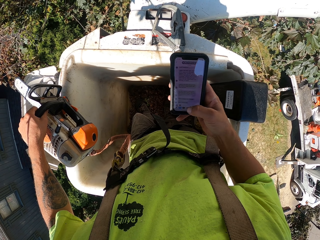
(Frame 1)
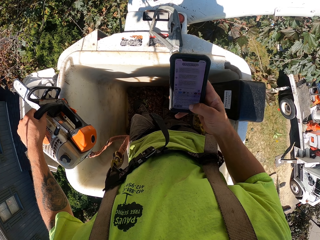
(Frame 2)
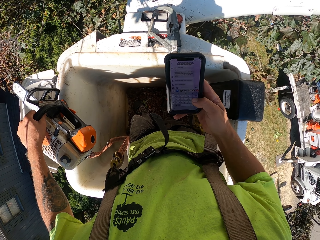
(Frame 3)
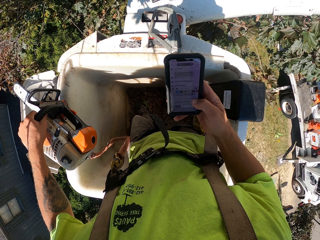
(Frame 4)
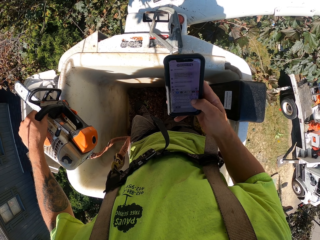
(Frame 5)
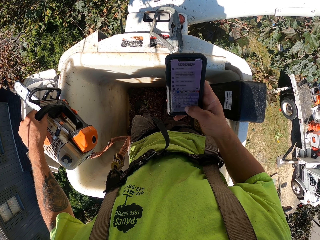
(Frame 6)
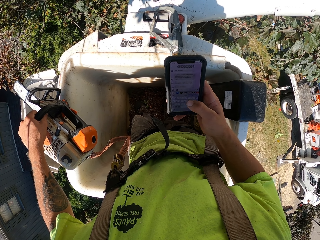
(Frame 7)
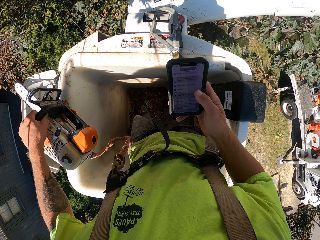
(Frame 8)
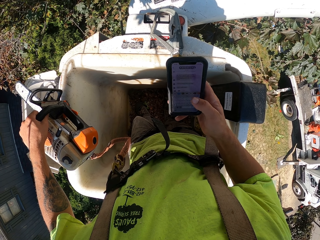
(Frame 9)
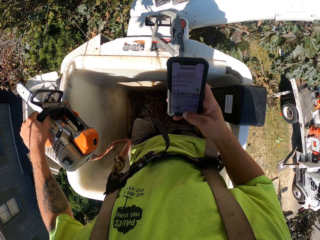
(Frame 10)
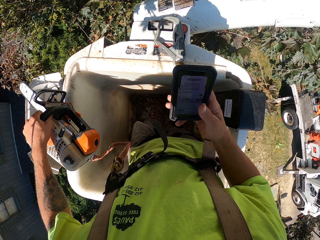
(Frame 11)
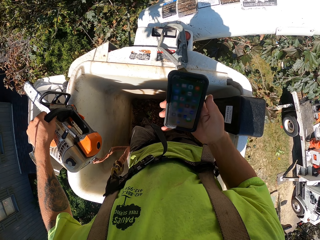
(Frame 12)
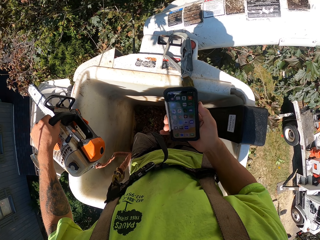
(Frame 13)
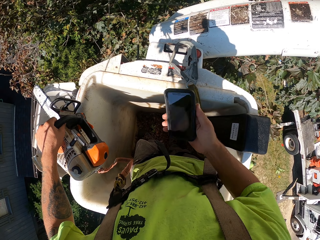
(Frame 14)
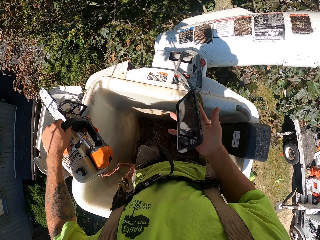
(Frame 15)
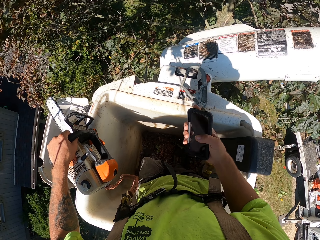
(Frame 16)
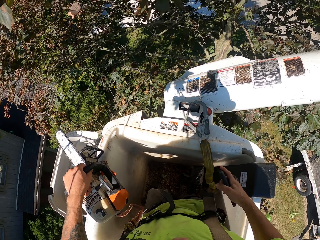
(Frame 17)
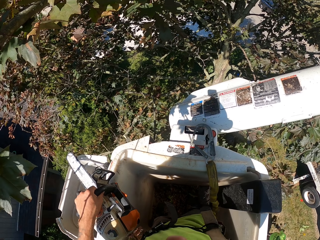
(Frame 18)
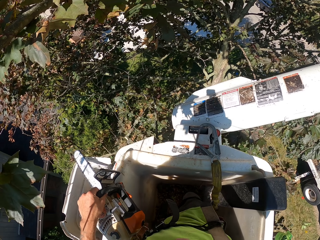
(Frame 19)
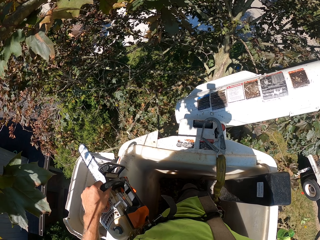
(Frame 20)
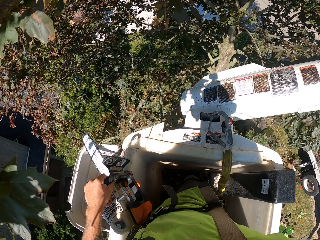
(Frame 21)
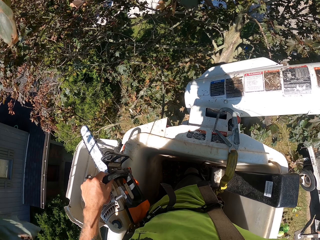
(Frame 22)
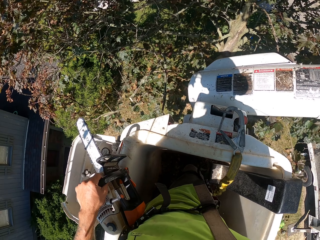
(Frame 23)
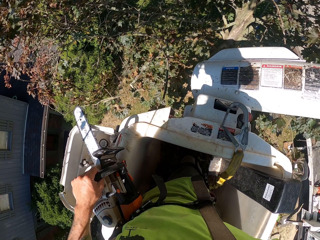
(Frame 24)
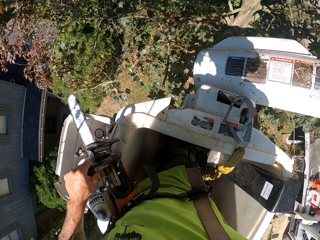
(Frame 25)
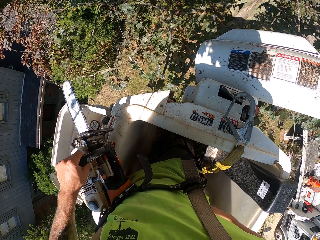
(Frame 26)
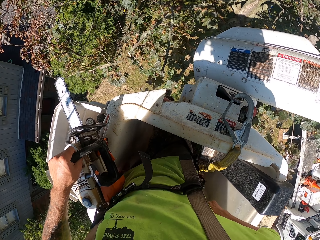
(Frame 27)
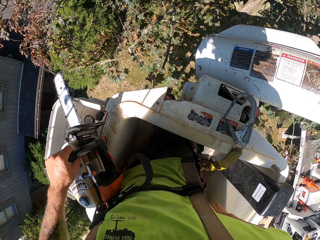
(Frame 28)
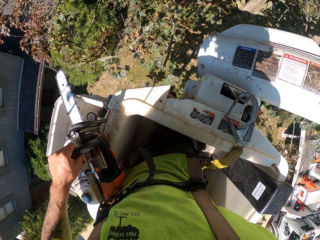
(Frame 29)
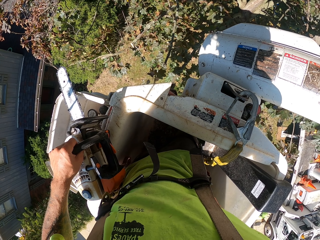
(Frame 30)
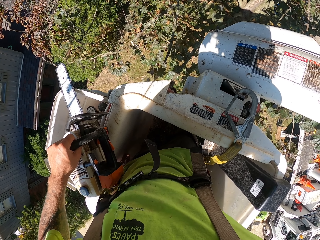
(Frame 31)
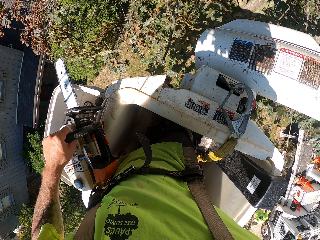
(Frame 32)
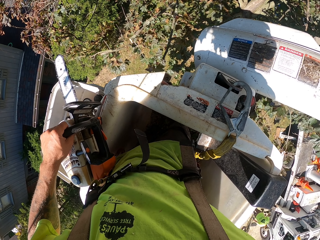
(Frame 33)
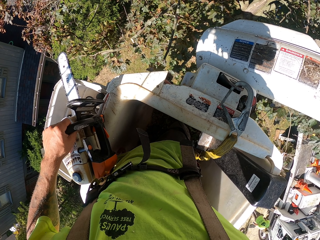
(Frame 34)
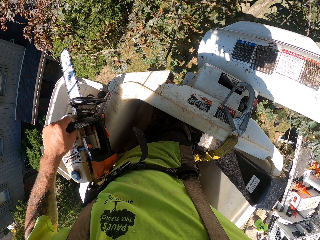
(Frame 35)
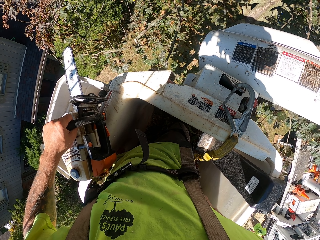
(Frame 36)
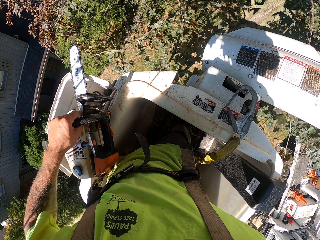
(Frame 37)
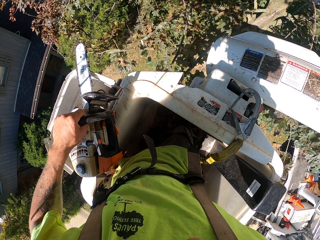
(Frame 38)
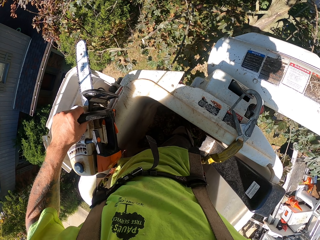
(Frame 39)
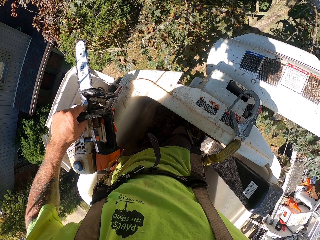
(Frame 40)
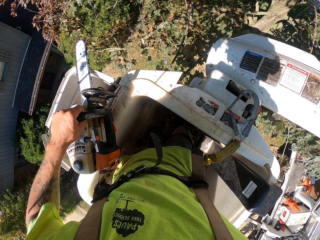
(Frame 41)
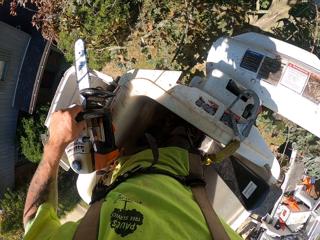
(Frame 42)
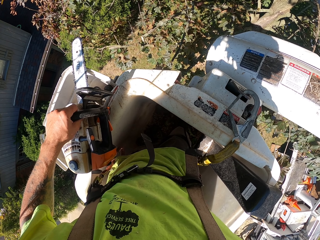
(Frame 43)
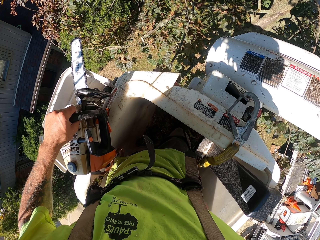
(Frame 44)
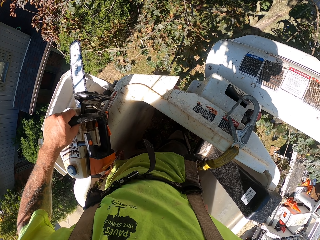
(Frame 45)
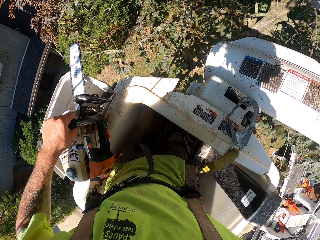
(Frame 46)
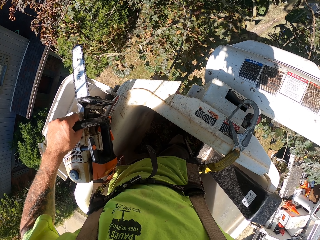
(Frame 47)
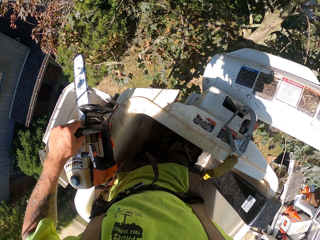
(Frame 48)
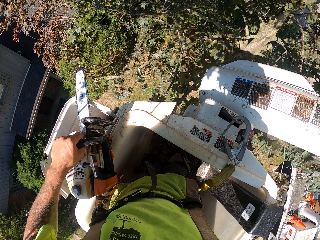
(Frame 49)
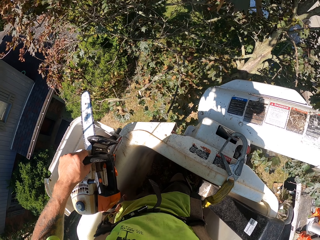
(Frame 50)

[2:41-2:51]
The camera wearer flips the phone in his right hand. He holds the phone. He puts the phone in his right hand in his pocket.

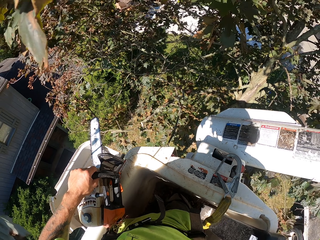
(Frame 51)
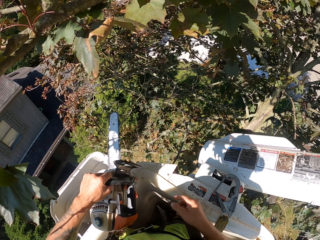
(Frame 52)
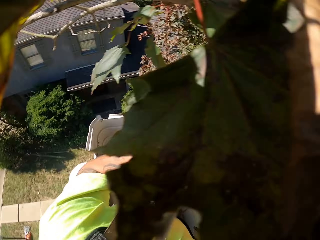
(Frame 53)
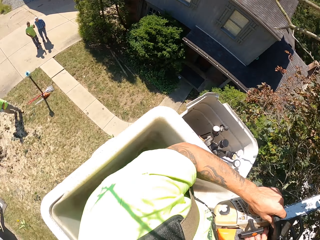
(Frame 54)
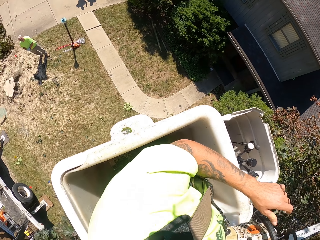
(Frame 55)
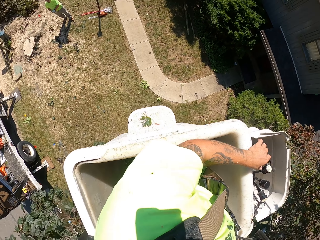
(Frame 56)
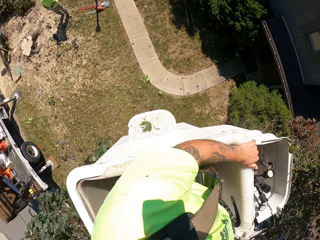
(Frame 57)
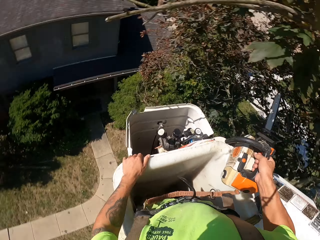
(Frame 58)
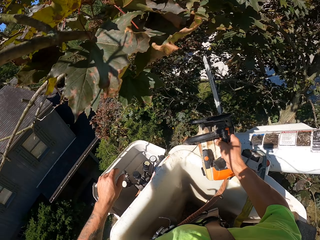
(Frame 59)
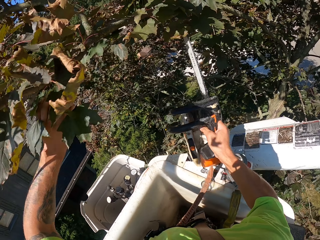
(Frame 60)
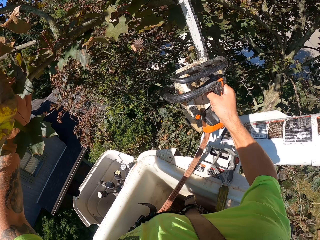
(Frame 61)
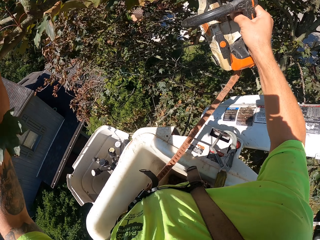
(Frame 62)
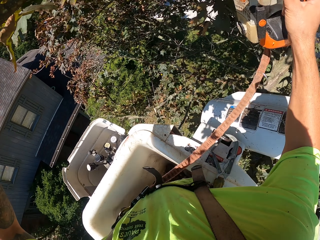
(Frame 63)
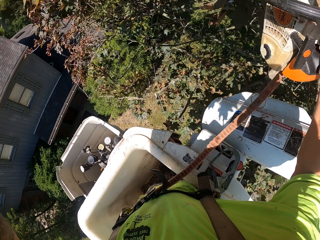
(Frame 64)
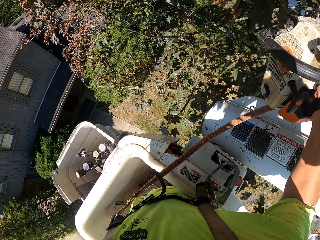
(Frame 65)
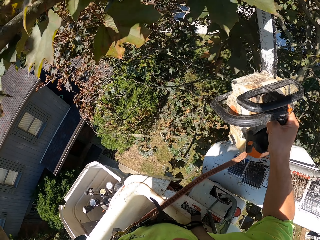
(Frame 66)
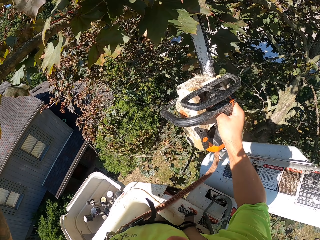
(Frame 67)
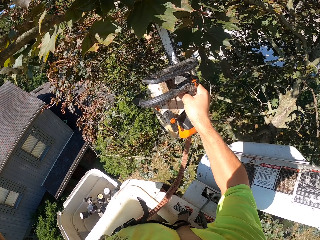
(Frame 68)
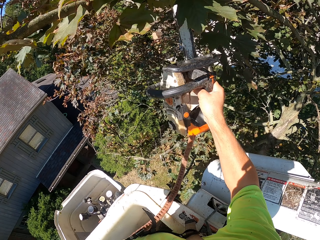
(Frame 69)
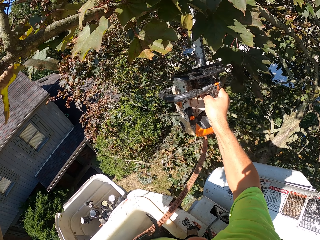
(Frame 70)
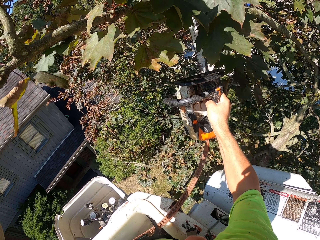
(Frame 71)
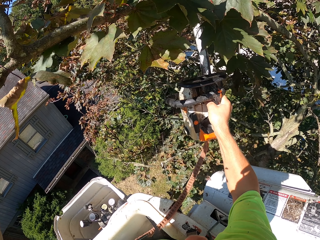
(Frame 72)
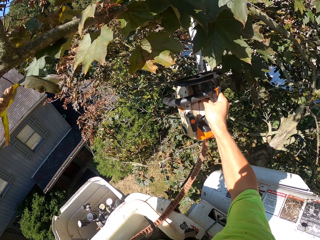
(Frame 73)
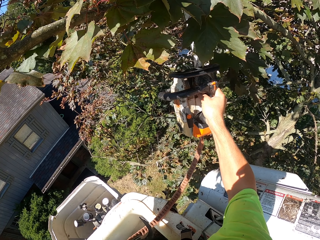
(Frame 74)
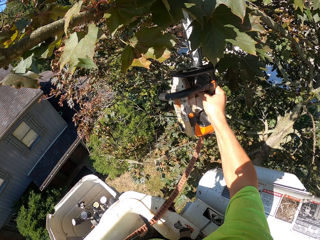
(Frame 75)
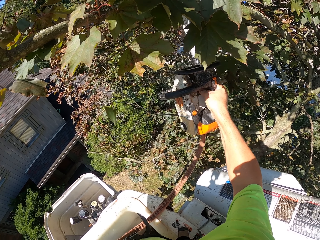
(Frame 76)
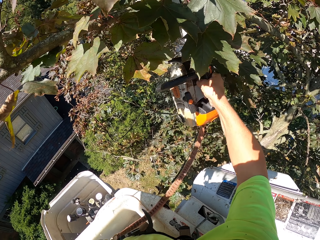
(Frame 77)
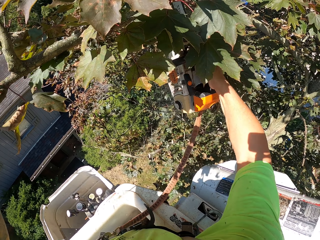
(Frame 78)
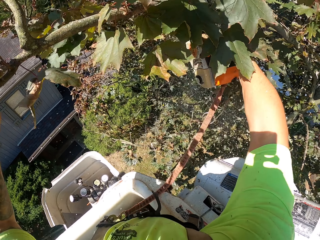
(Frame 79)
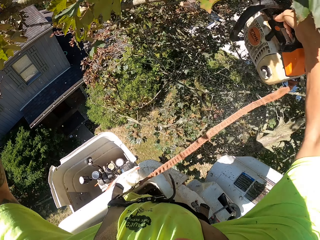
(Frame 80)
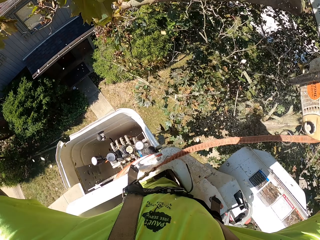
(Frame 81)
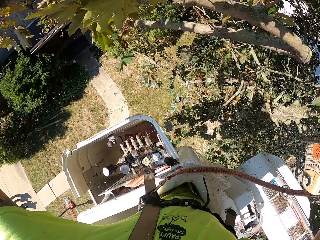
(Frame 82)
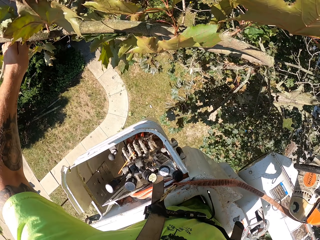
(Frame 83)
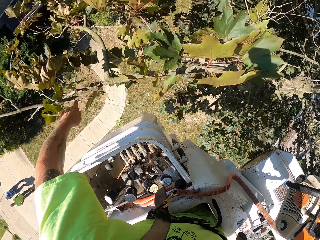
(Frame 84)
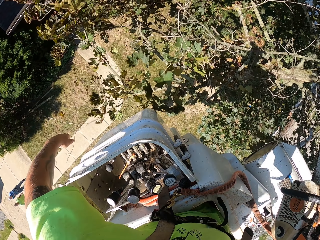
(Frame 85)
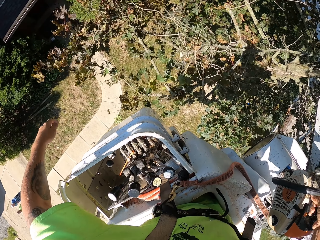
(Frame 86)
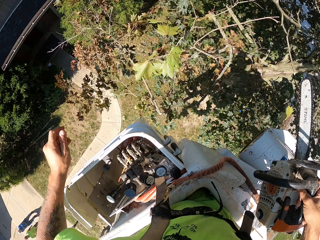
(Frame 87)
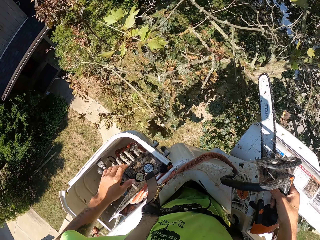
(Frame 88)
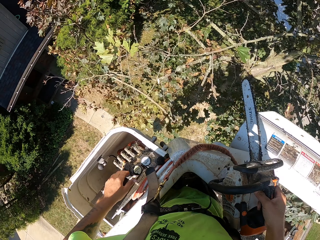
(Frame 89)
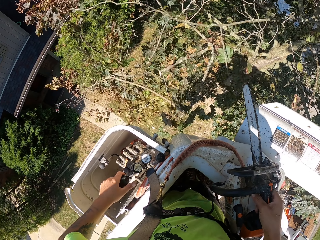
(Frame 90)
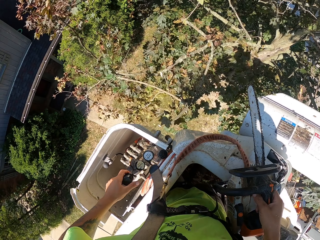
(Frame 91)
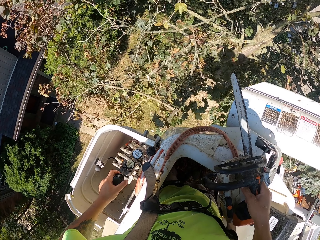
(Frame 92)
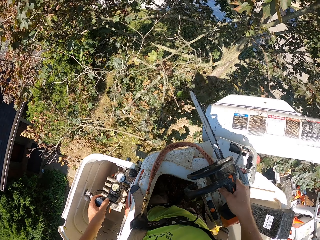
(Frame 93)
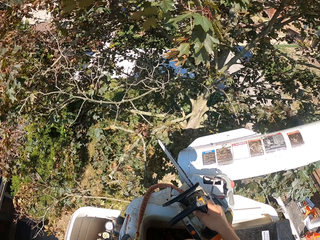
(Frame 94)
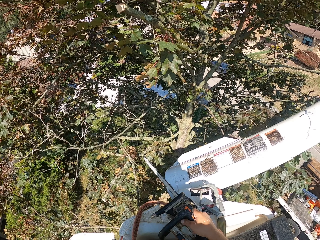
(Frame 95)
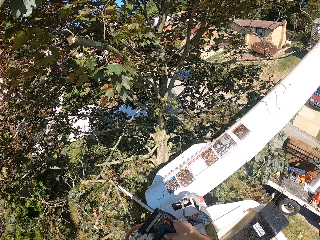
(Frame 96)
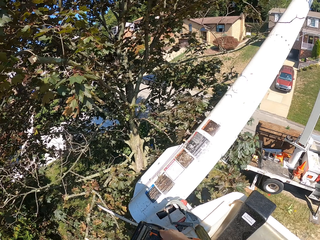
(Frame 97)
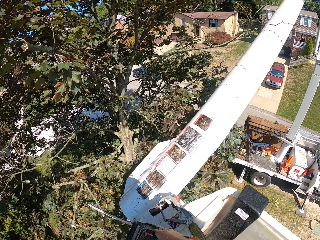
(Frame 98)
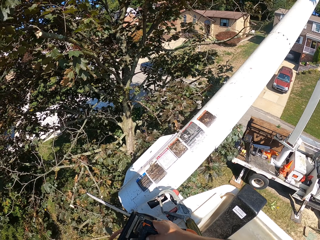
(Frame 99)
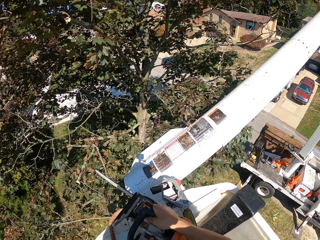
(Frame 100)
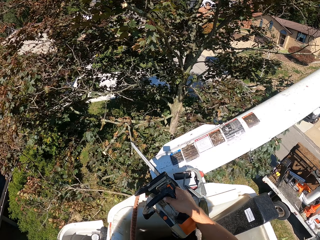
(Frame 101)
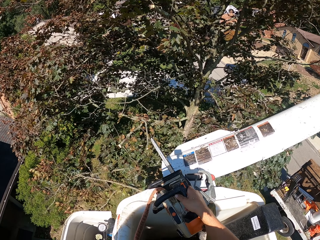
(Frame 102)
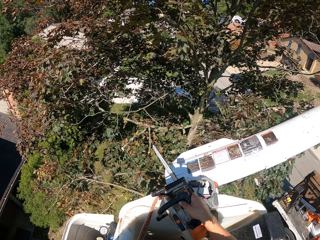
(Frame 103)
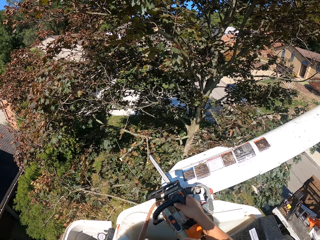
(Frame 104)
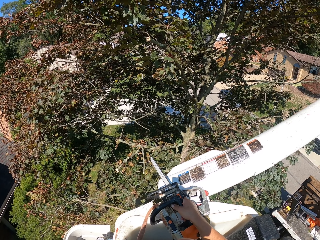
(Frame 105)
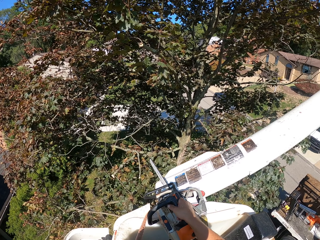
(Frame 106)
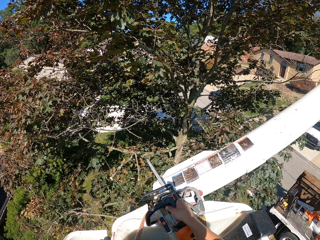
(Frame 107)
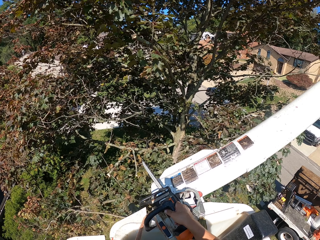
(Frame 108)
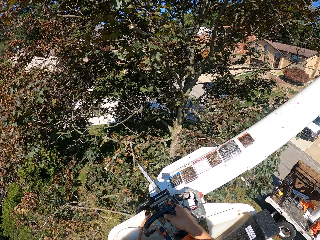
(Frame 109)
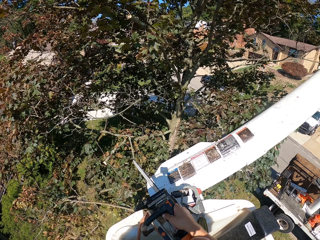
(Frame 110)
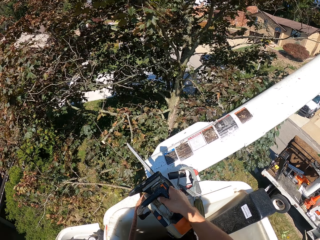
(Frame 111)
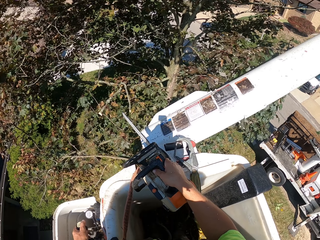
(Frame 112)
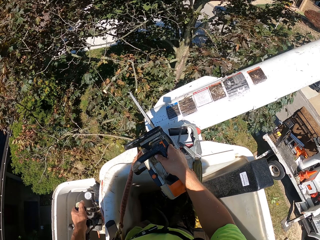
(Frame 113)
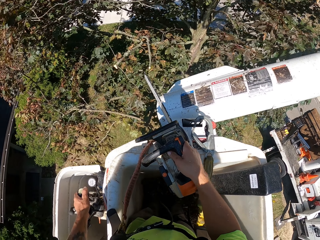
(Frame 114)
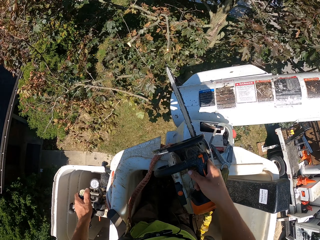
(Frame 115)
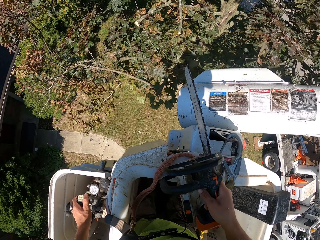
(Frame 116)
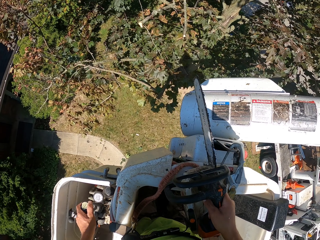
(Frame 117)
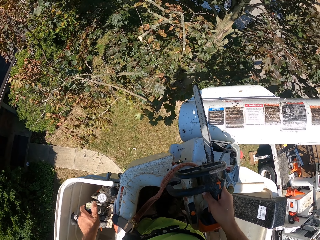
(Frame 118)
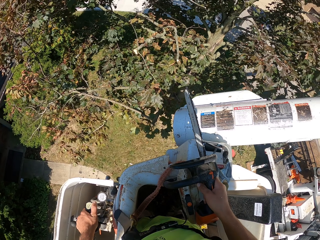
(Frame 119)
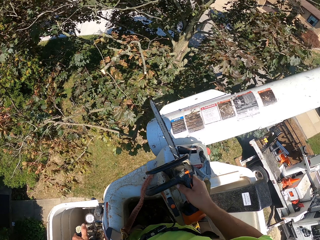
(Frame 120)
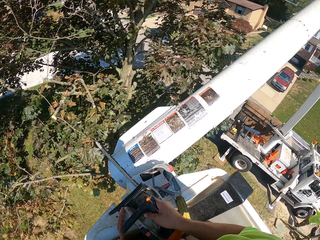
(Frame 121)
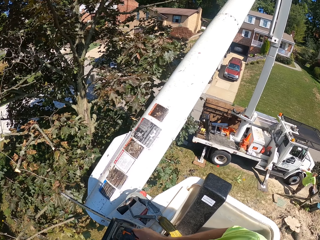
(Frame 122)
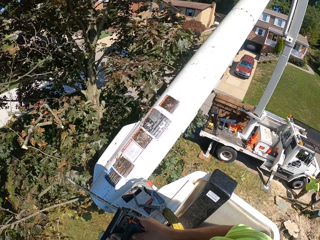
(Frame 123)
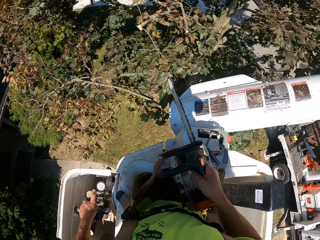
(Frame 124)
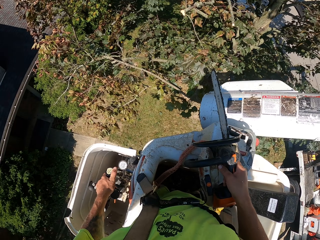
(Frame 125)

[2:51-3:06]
The camera wearer passes the chainsaw in his left hand to his right hand. He holds the tree branch with his left hand. He cuts the tree branch with the chainsaw in his right hand. He drops the branch. He adjusts the truck-mounted railed aerial platform position with its gears in his left hand.
